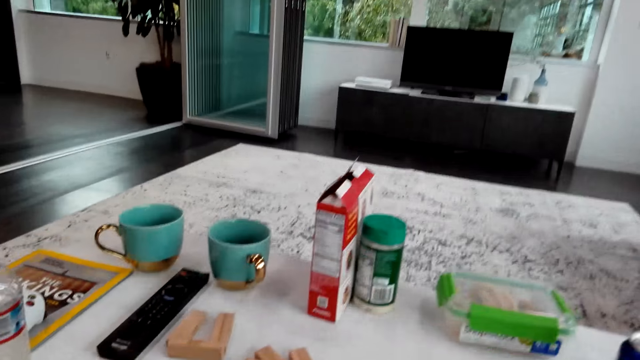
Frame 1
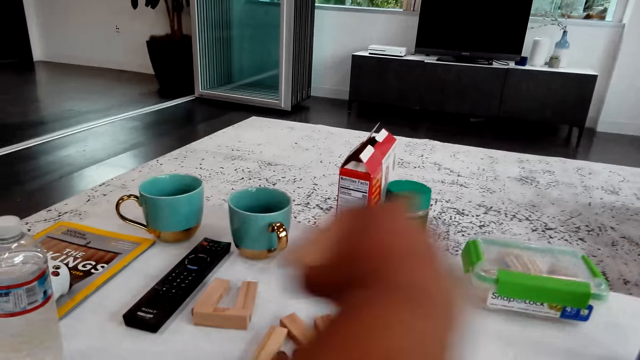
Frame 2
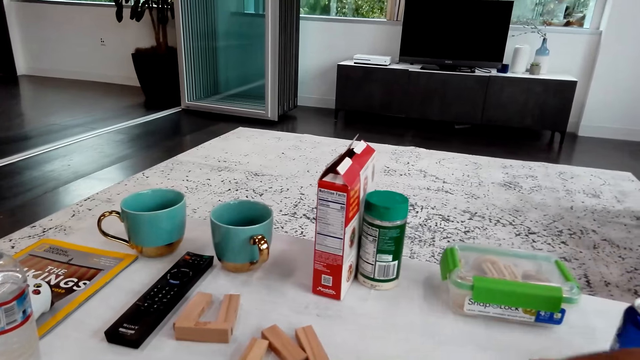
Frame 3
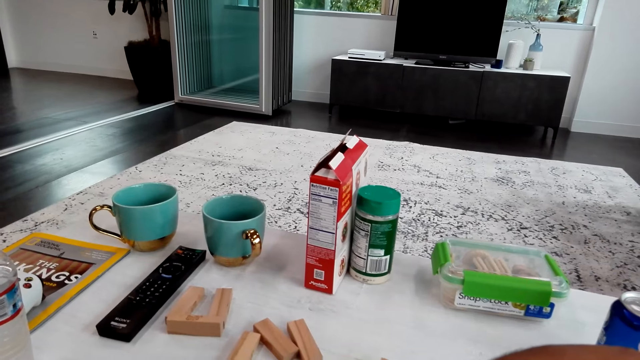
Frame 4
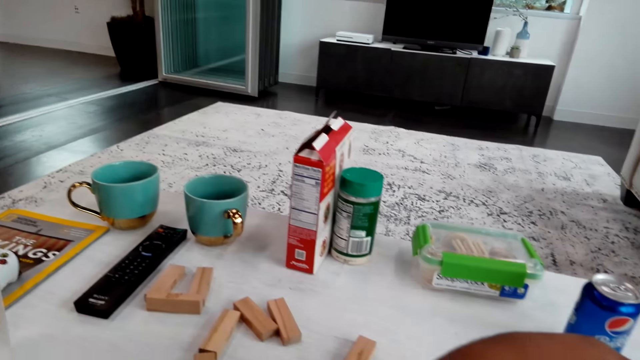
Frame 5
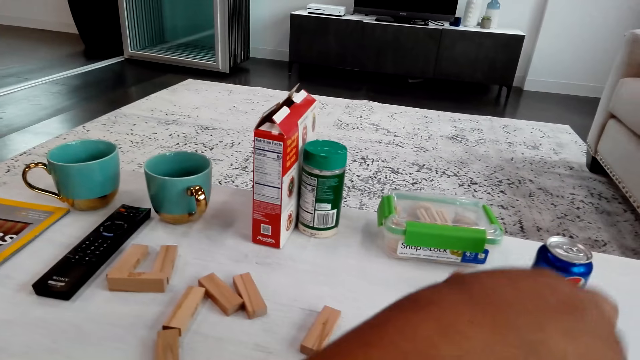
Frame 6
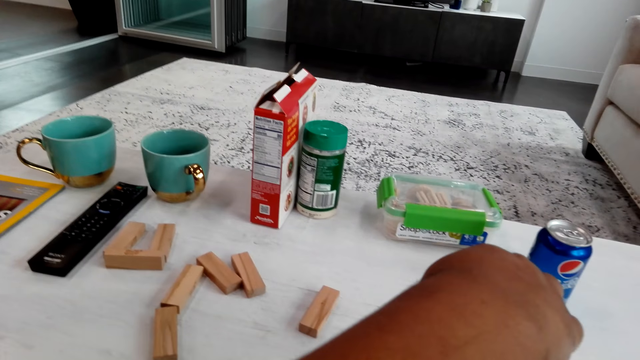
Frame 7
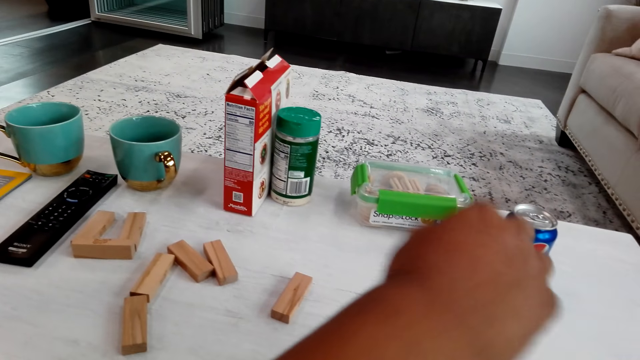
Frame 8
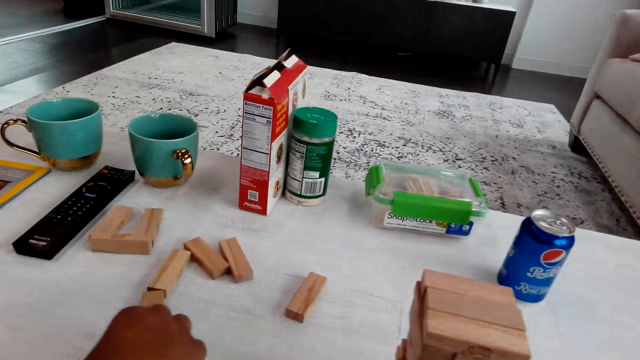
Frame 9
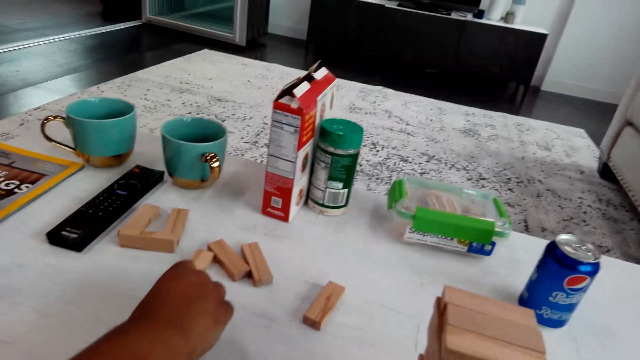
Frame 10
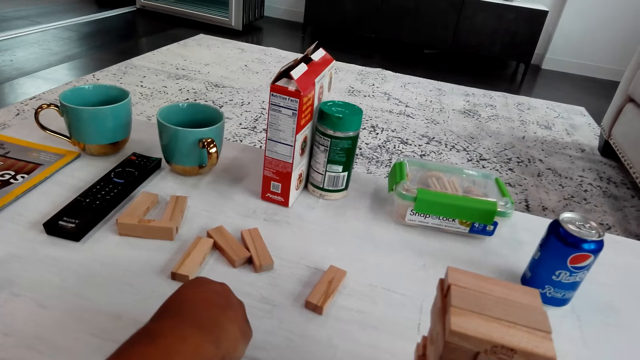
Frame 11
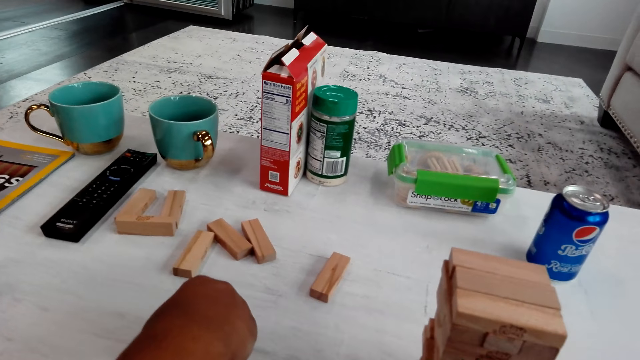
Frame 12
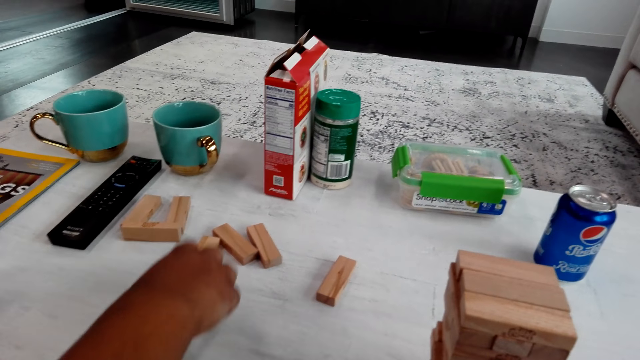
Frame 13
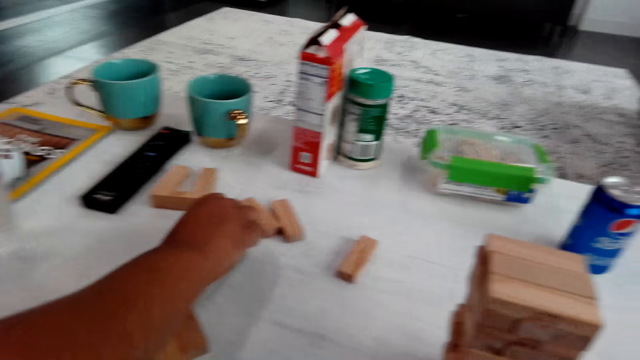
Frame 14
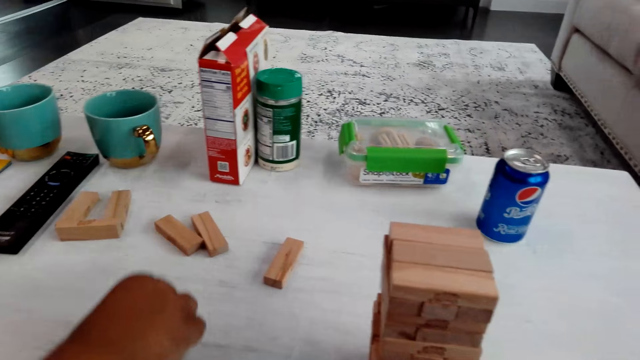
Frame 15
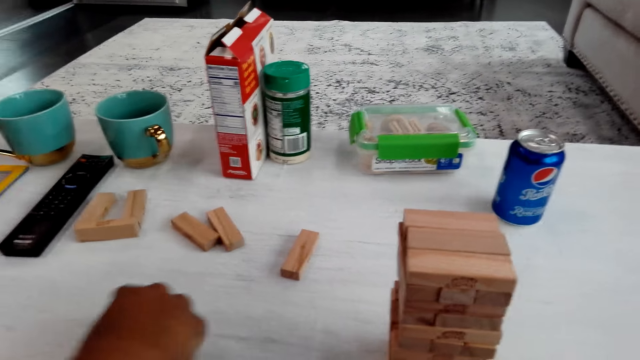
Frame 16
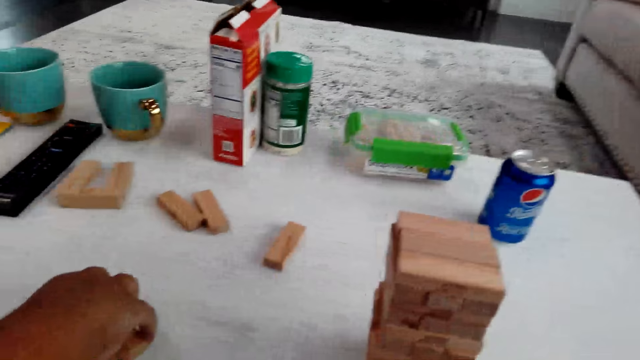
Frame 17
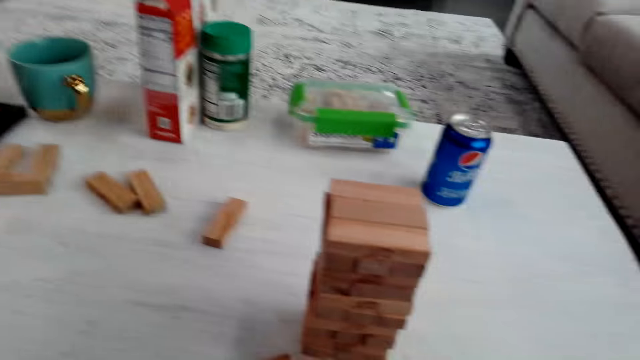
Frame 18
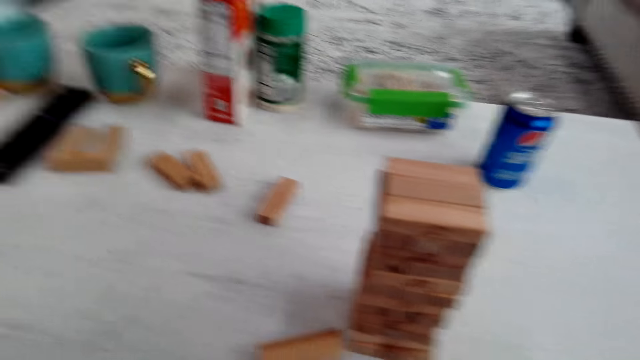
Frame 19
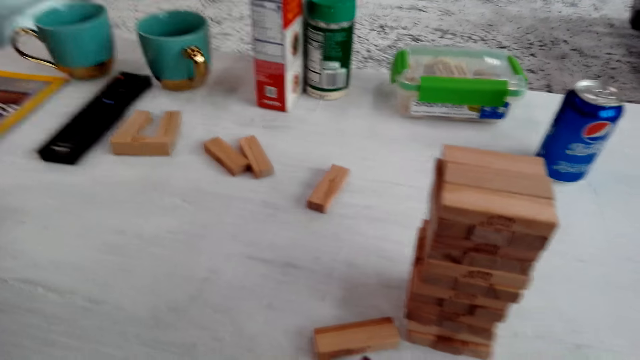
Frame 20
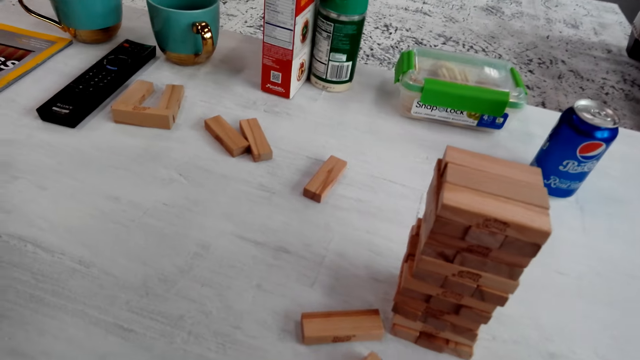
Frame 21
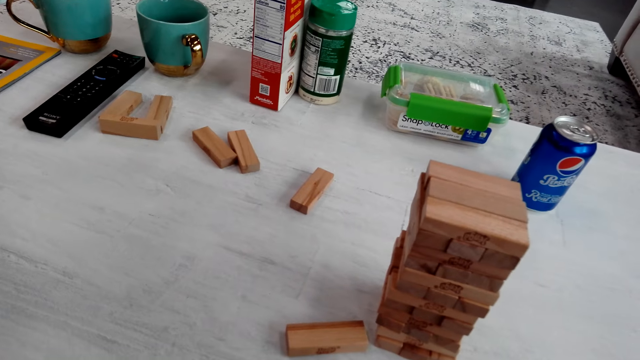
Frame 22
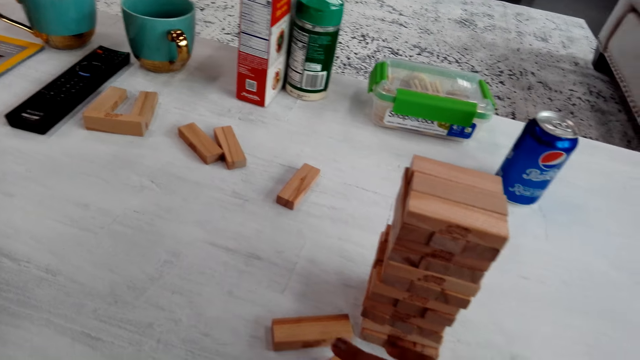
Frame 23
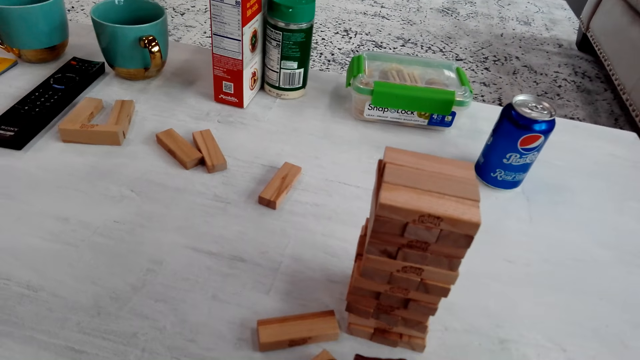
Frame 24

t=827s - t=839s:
A man puts a block on other blocks. The man moves his hand away from the blocks. The camera wearer picks up wood blocks. The man picks up a wood block. The camera wearer picks up the wood blocks.

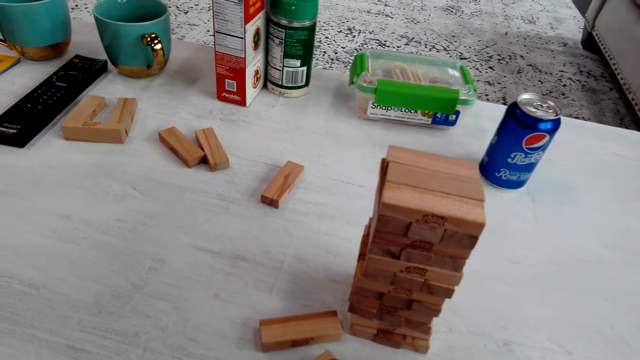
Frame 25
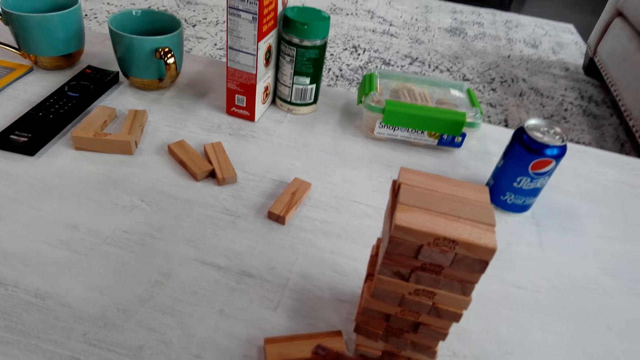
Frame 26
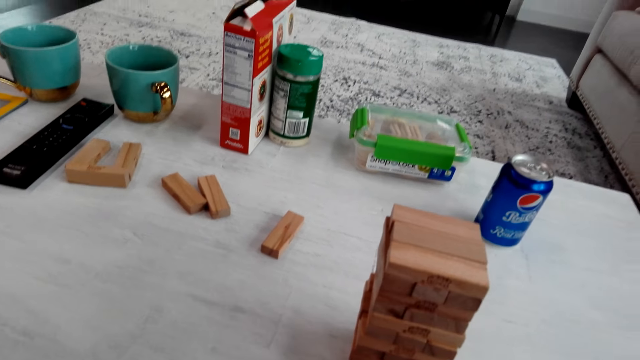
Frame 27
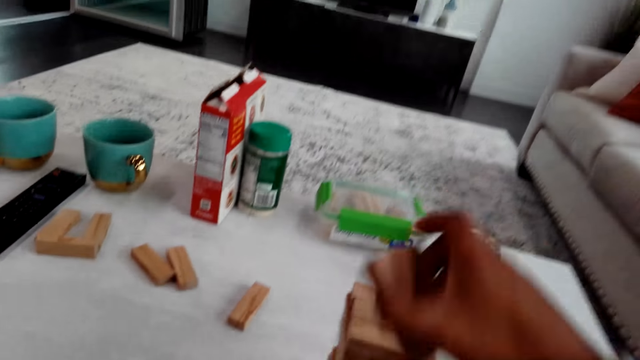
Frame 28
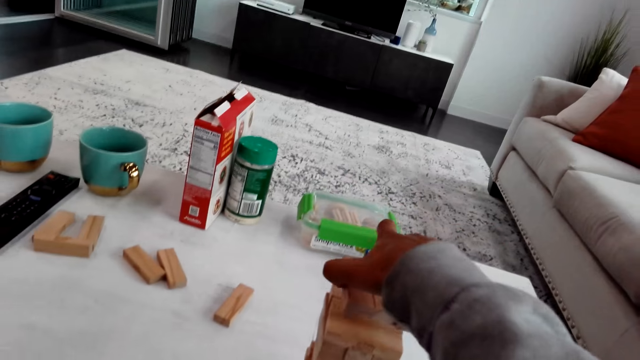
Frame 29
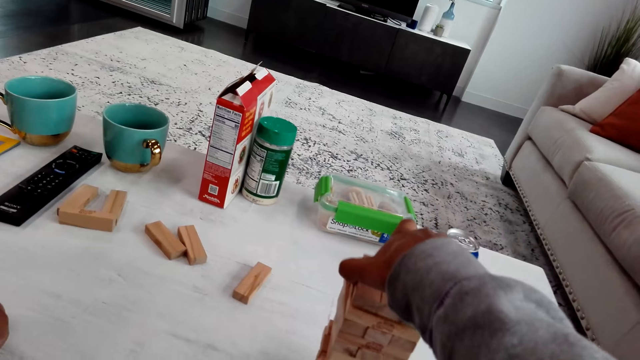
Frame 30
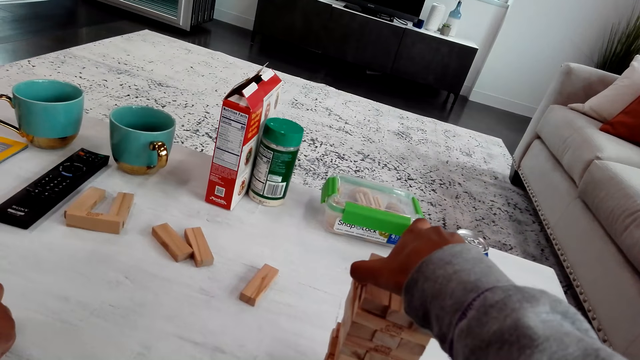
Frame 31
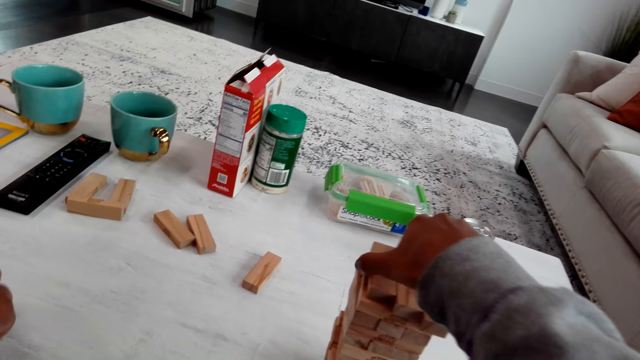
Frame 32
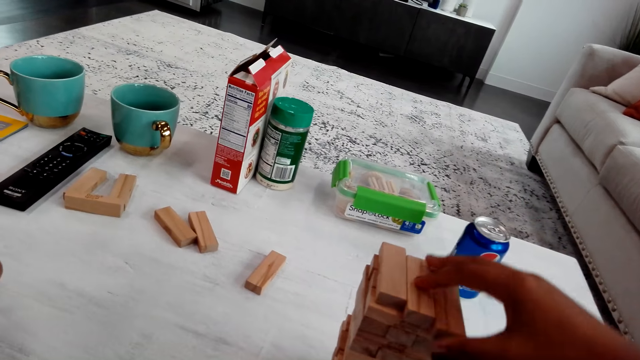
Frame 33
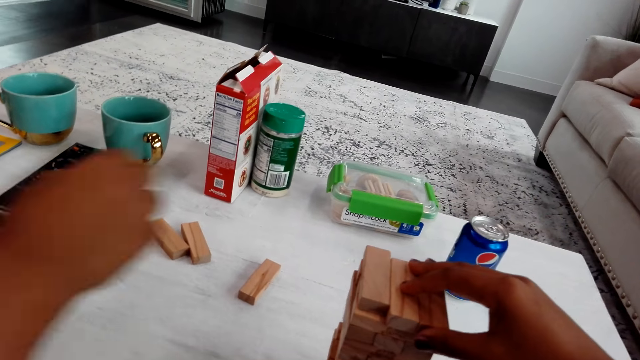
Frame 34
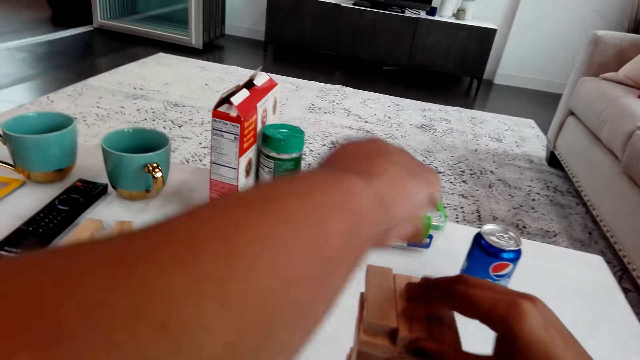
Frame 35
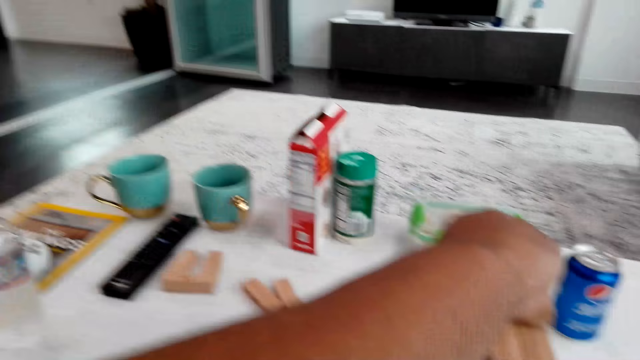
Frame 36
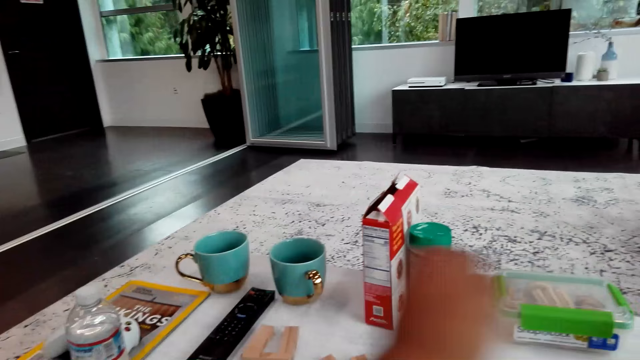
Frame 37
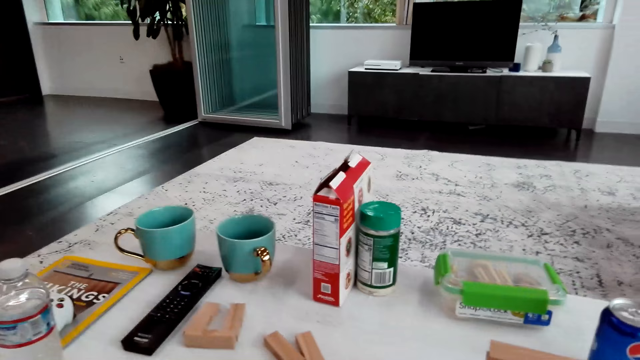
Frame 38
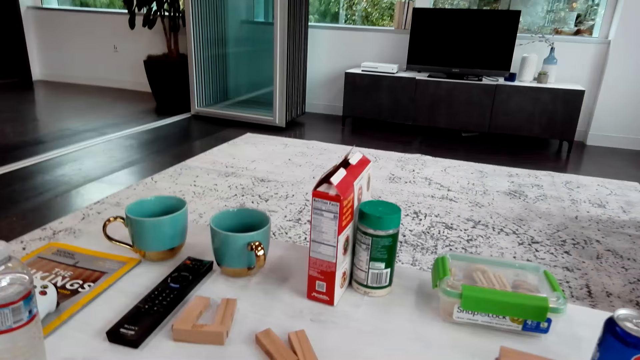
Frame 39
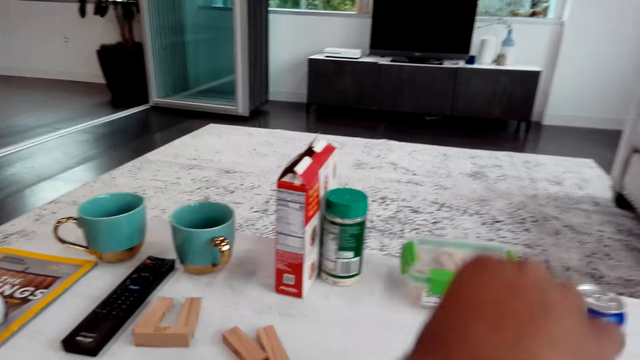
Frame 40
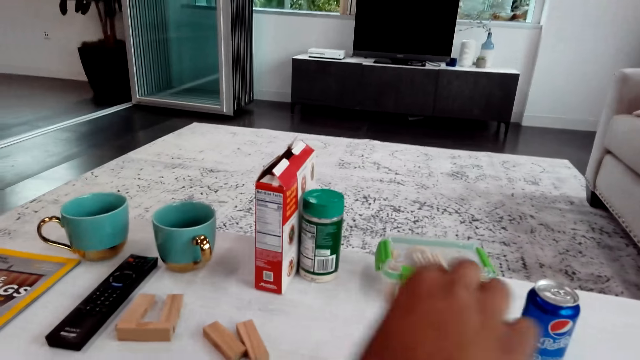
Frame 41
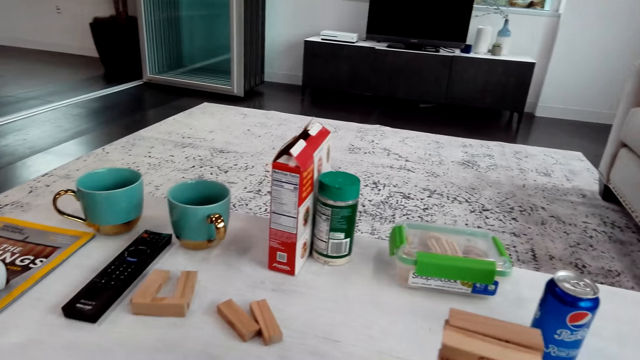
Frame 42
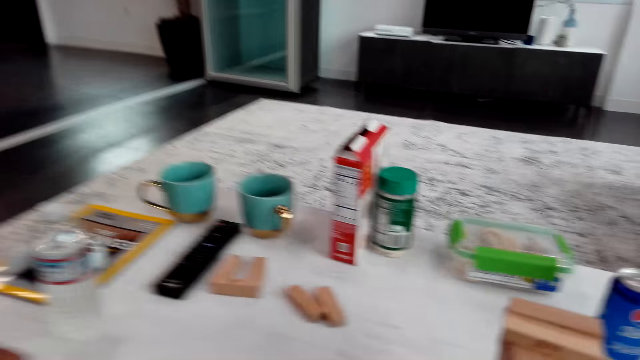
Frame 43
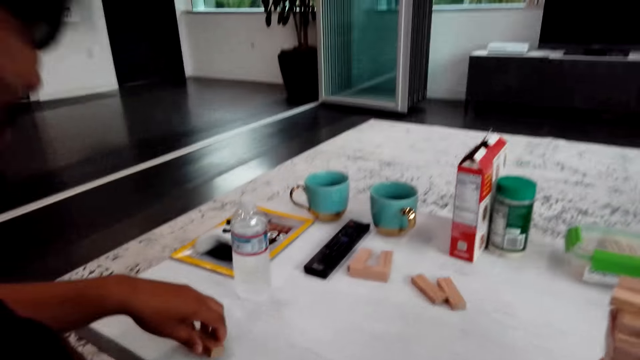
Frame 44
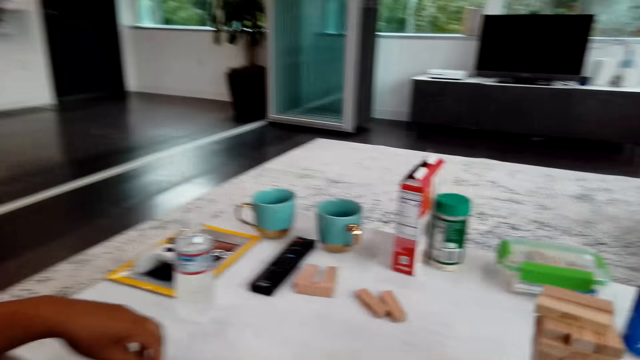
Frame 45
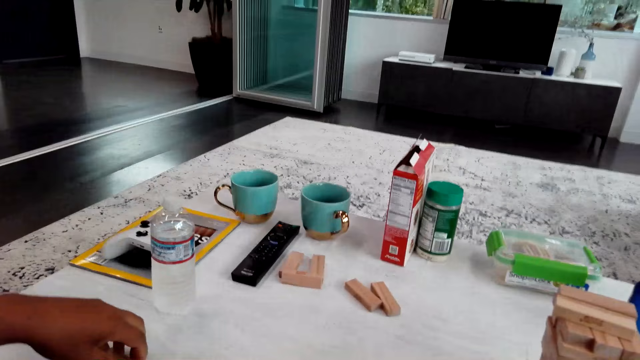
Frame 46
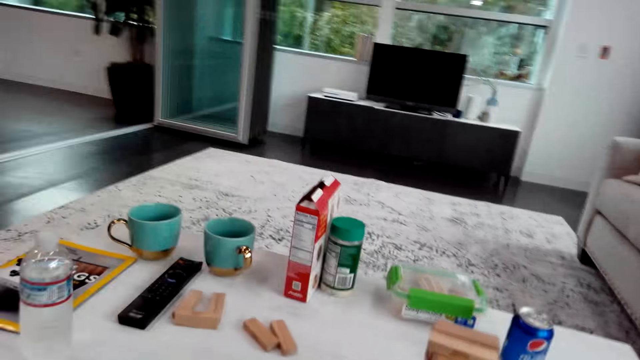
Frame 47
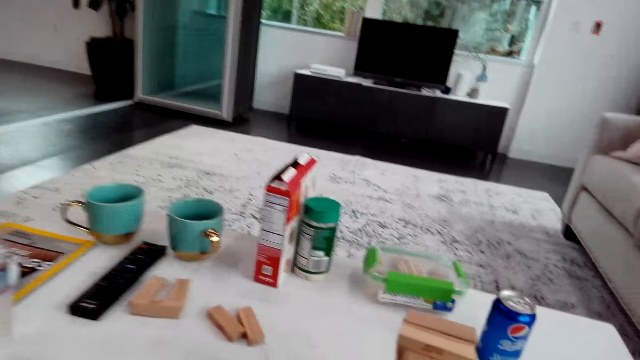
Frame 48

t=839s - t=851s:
The camera wearer puts a wood block on other blocks. A man puts a wood block on other blocks. The man moves his hand away from the block tower.
